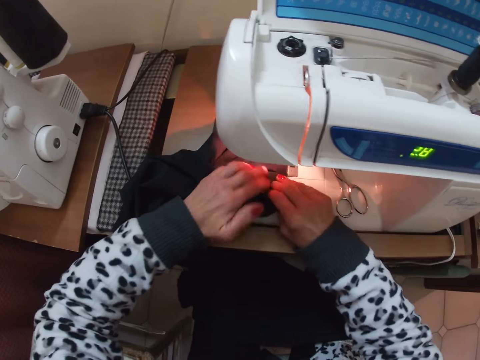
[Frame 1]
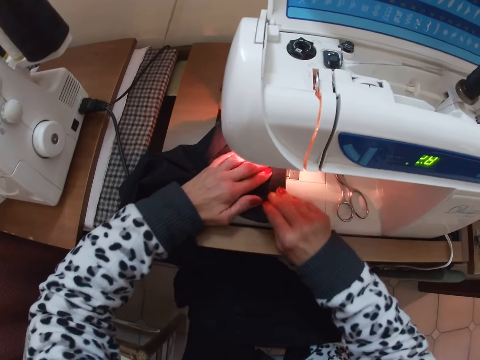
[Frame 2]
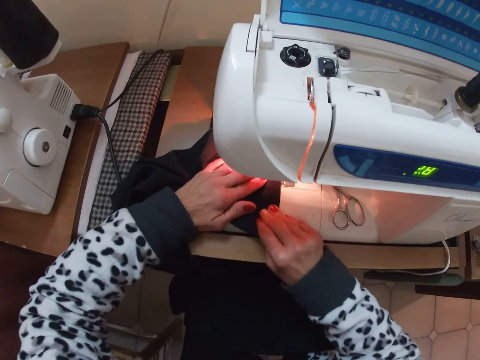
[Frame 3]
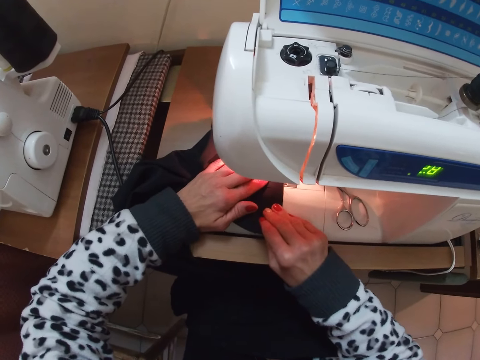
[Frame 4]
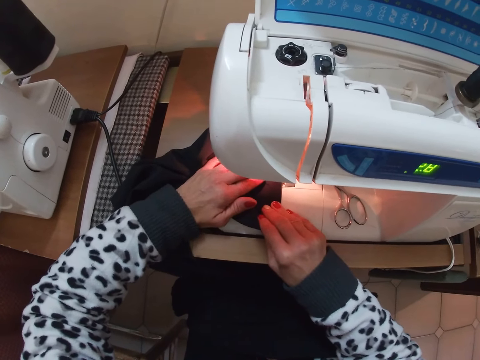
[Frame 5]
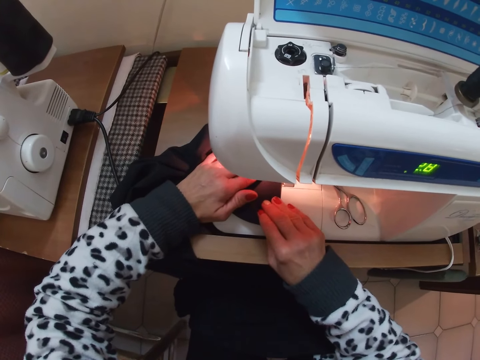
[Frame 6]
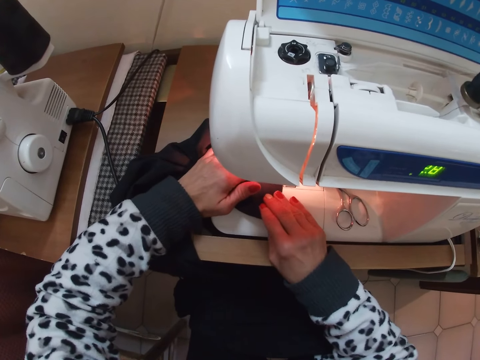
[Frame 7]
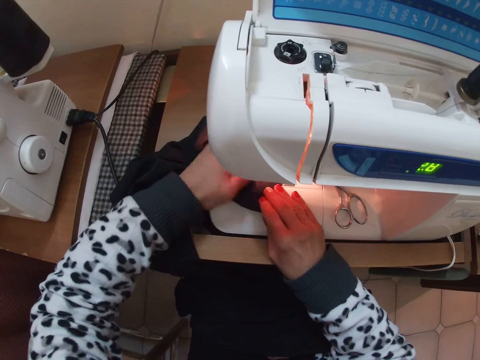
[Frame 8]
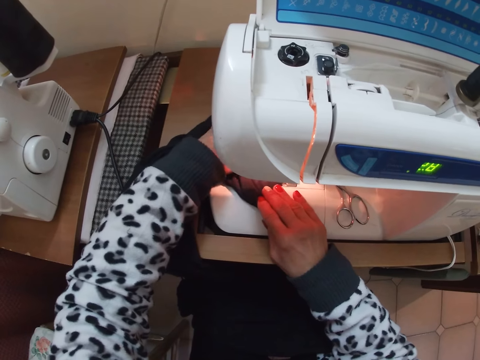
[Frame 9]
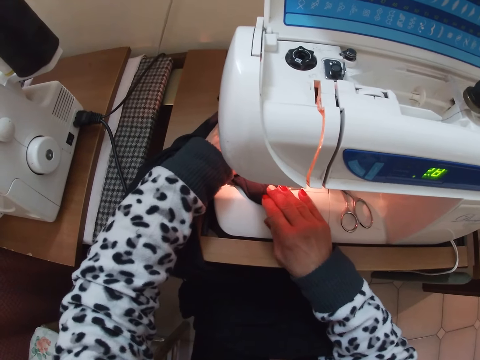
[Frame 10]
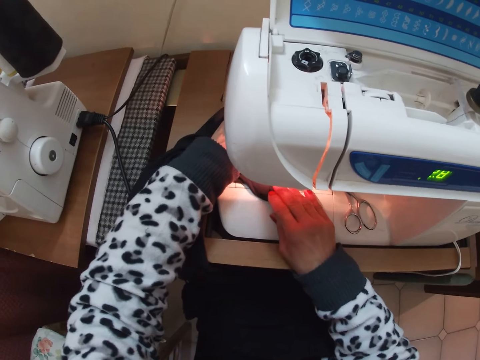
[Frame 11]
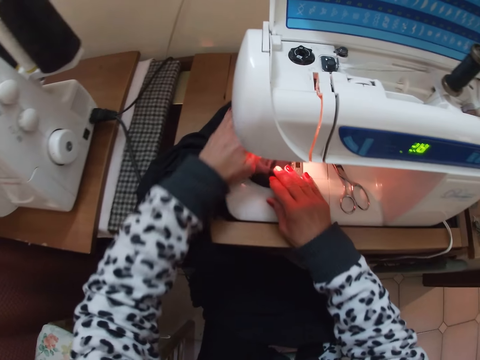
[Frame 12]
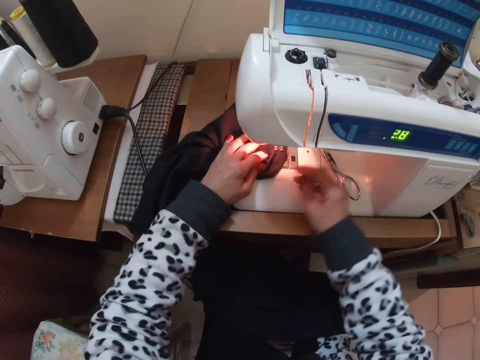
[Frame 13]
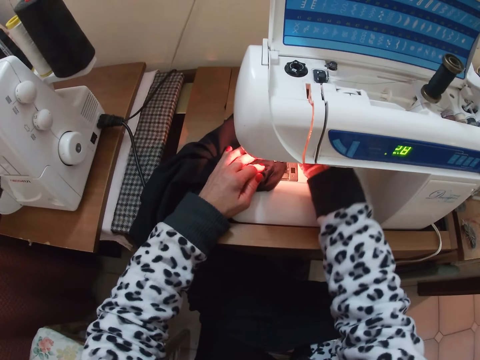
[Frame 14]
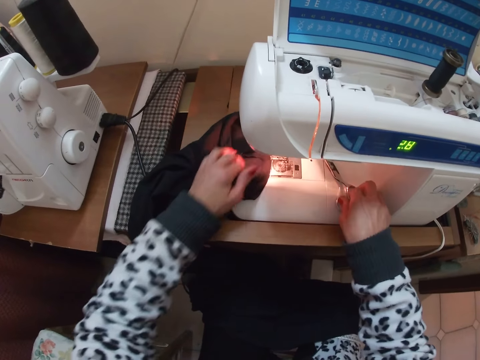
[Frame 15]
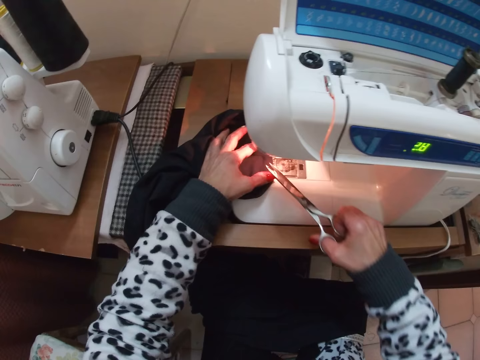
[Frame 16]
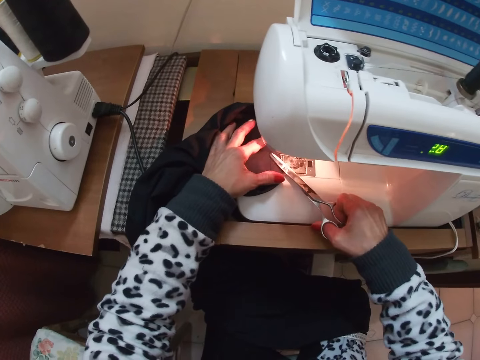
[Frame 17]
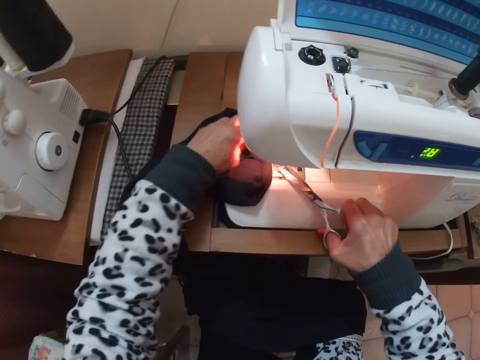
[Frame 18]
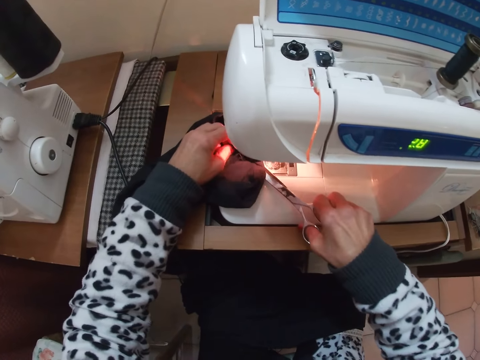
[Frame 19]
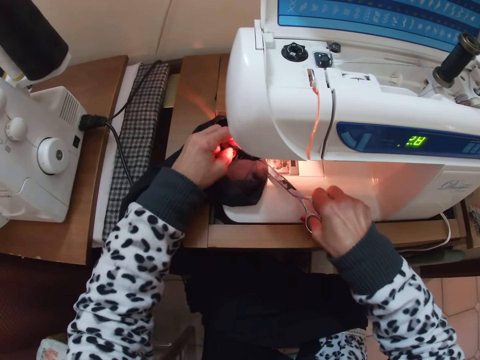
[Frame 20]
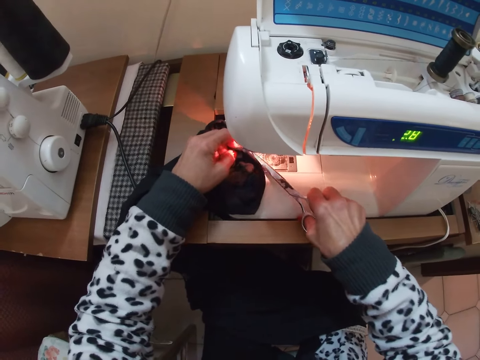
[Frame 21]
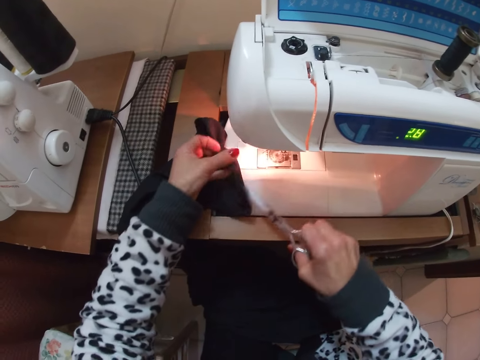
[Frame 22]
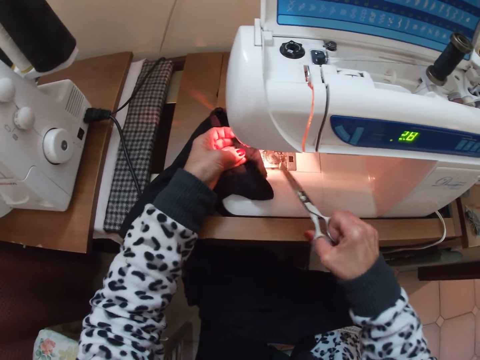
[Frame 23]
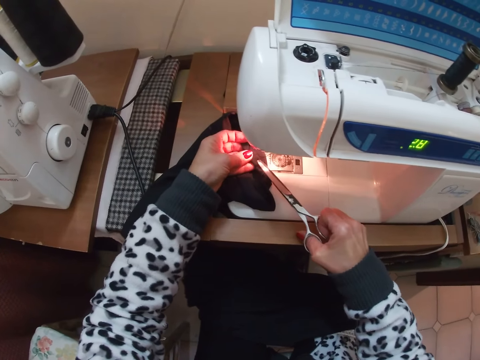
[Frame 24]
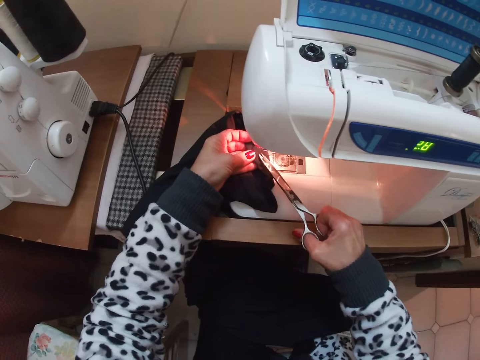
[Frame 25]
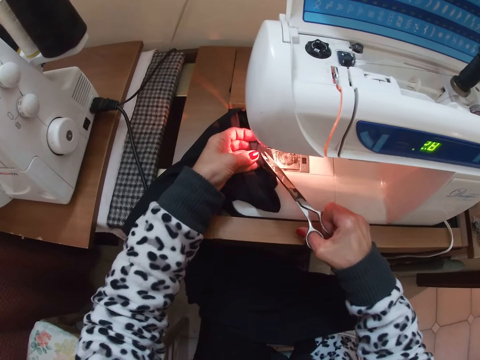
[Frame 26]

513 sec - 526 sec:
The camera wearer holds the cloth on the sewing machine with her two hands. She continues sewing the cloth with the sewing machine. She stops sewing the cloth. She adjusts the presser foot lever on the sewing machine with her right hand. She picks up the scissors on the sewing machine. She cuts the hanging threads on the cloth with the scissors.

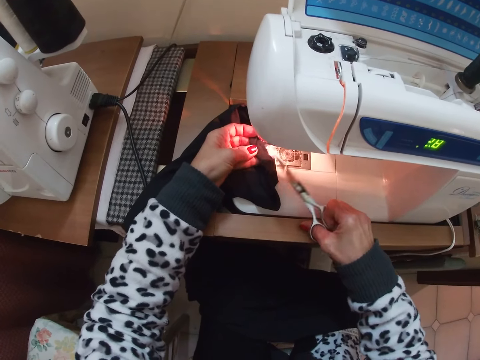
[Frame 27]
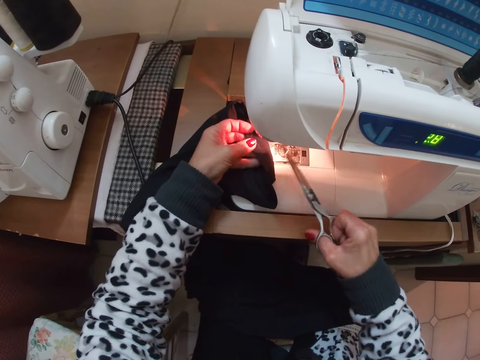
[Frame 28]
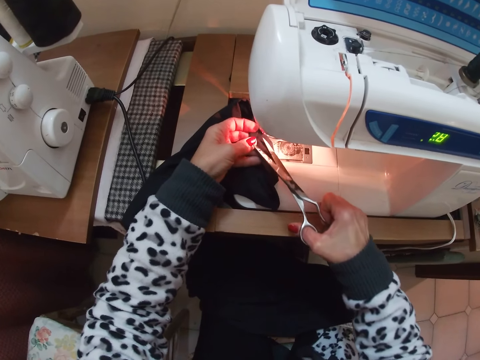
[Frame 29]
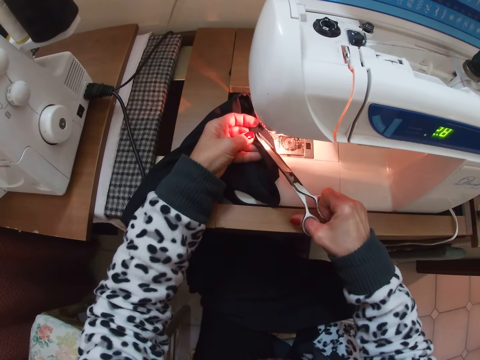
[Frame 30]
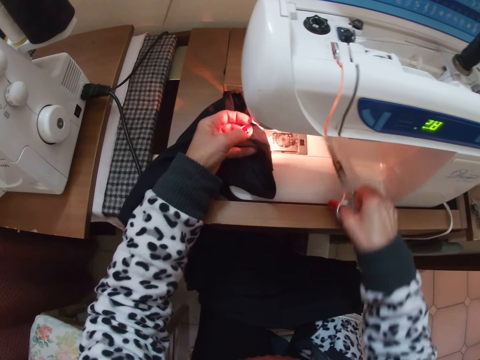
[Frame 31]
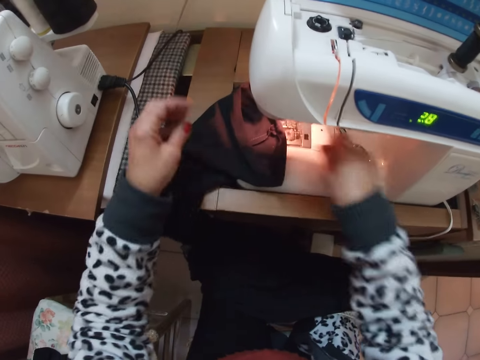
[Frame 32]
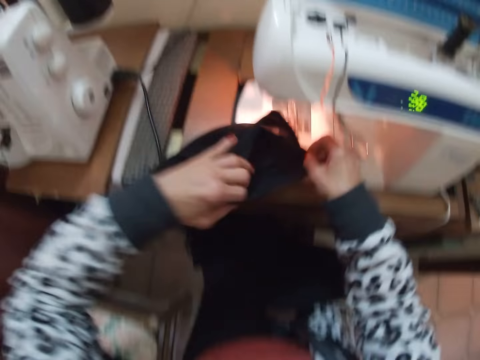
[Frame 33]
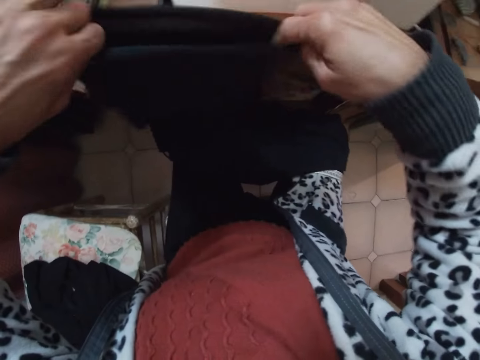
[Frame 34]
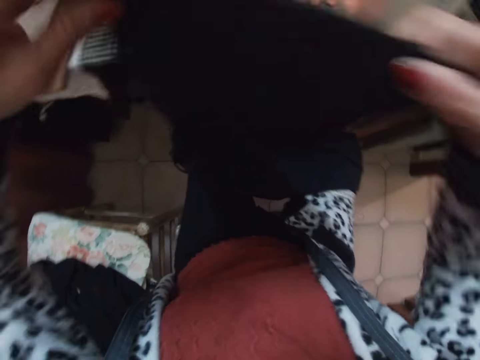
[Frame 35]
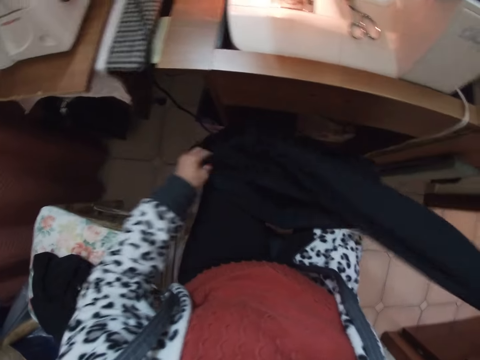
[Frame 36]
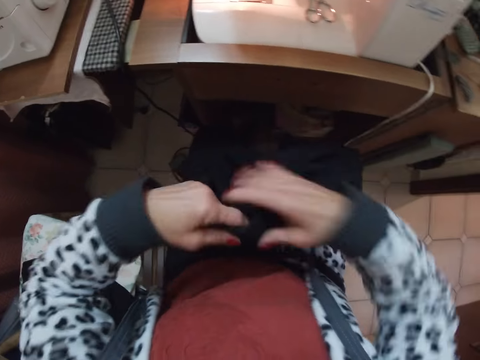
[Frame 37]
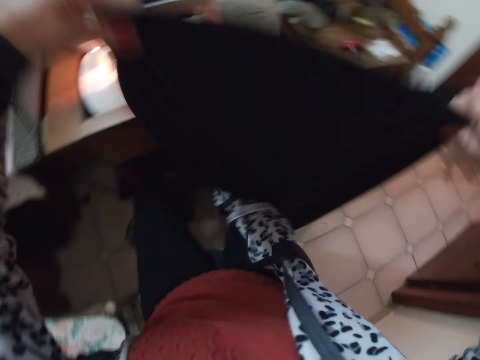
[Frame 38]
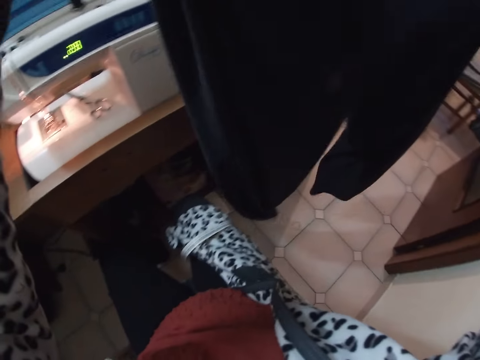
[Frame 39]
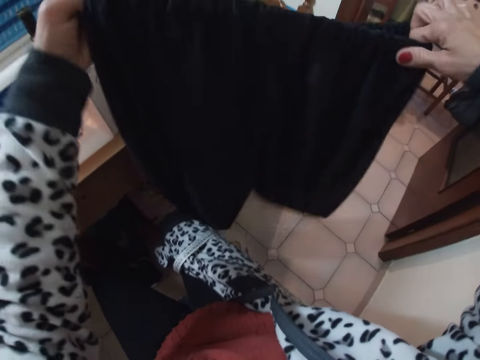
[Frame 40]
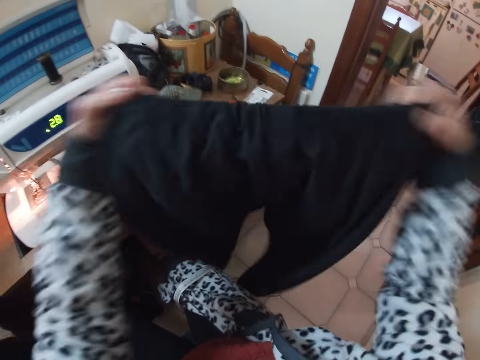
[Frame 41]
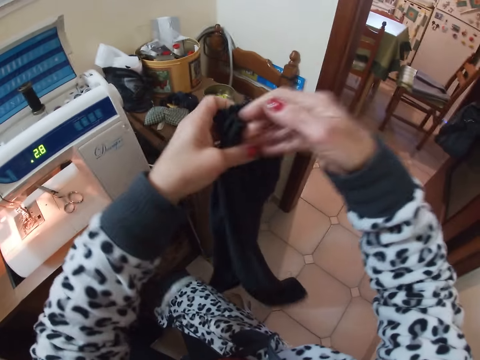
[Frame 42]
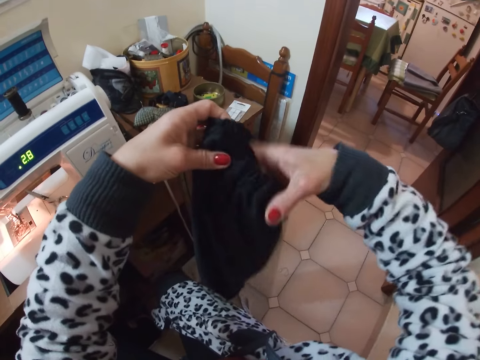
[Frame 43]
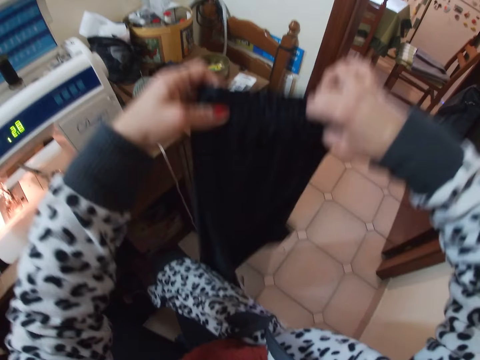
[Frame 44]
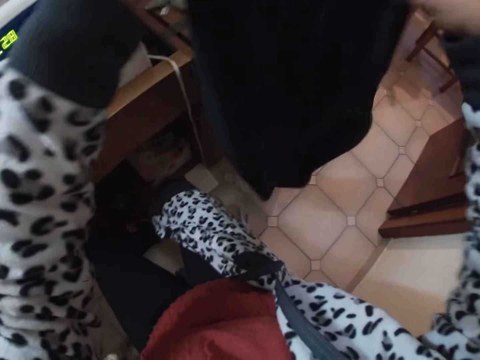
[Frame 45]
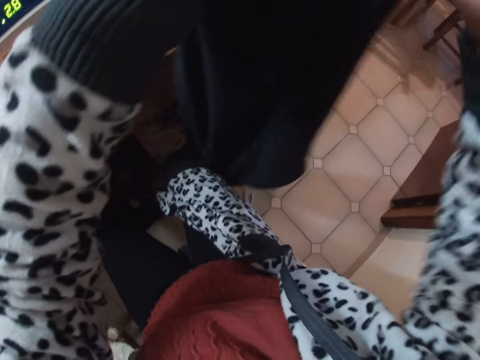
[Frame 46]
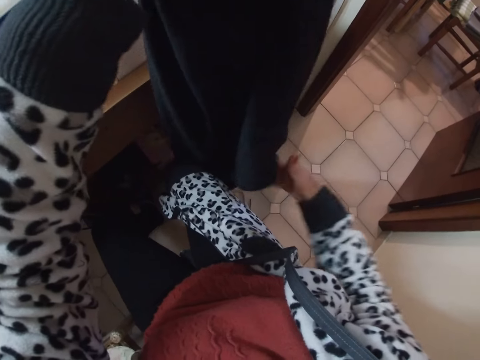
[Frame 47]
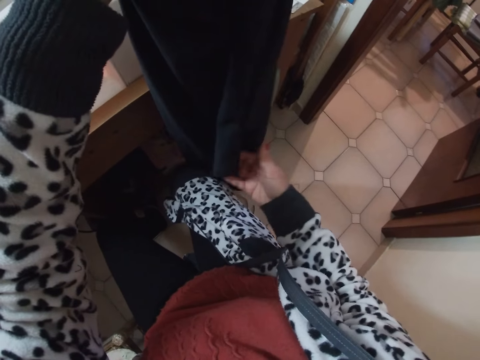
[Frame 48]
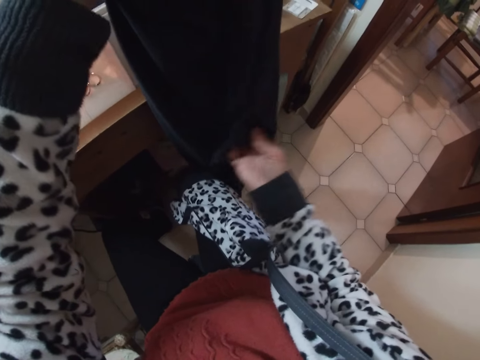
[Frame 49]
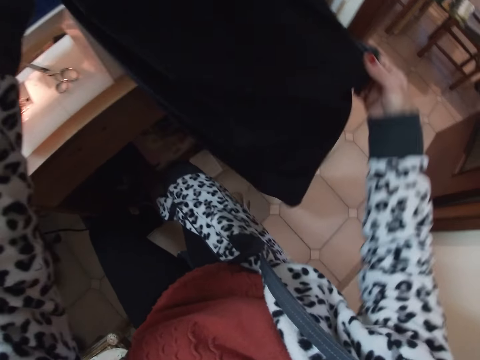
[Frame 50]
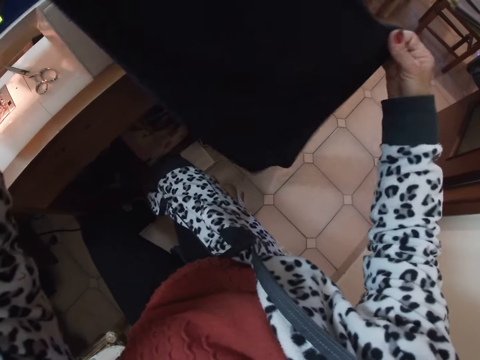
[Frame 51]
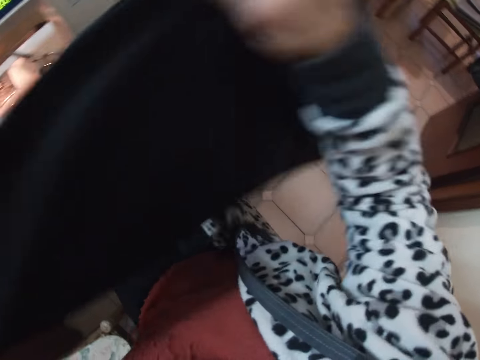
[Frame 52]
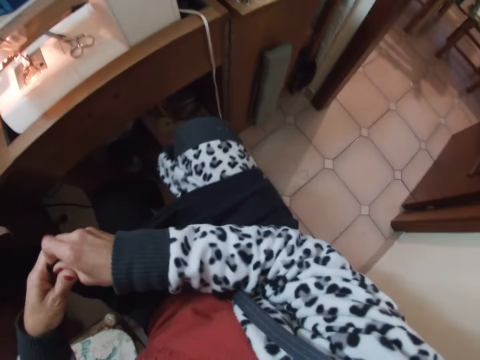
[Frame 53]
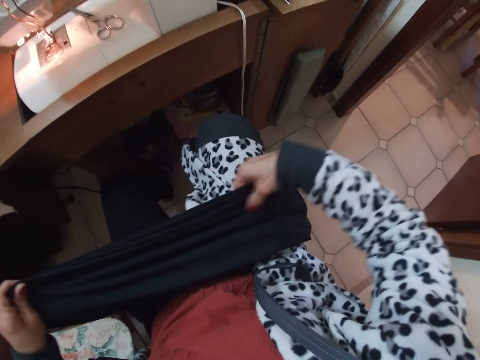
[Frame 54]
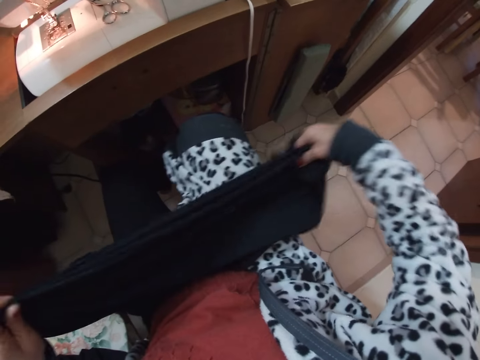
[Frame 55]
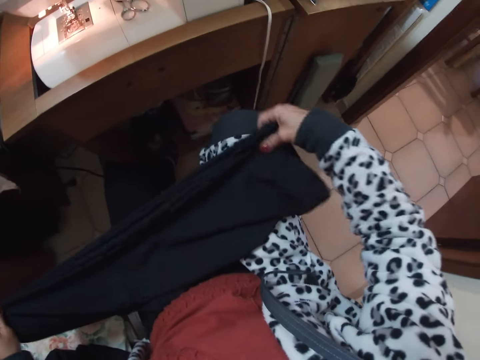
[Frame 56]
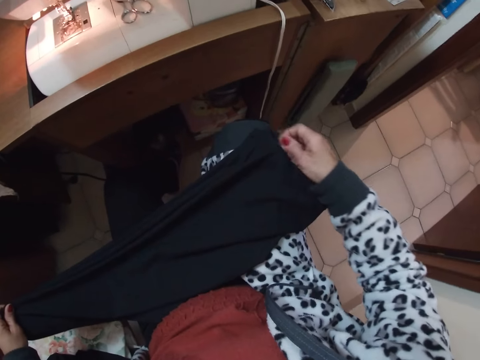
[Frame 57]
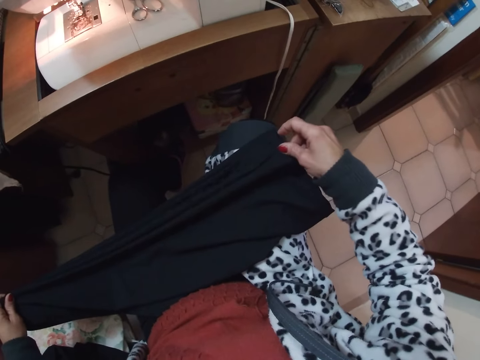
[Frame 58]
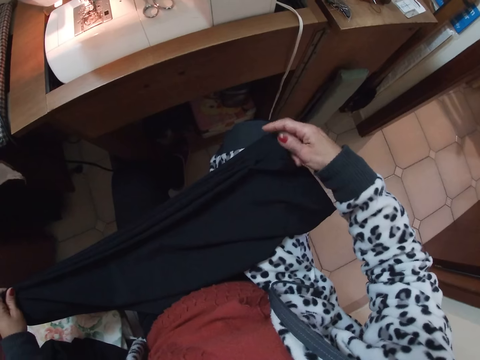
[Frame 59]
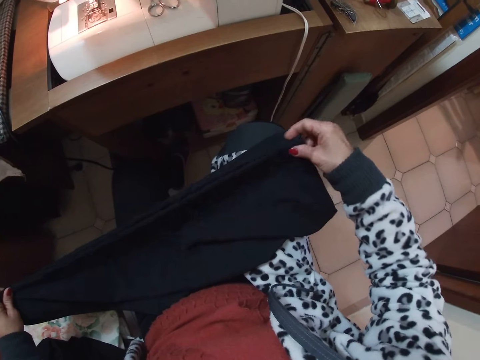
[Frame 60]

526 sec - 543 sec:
The camera wearer drops the scissors on the sewing machine. She gets the trouser and folds it. She carries the cloth from the sewing machine with her two hands. She adjusts the cloth with her two hands. She folds the edges of the cloth with her two hands. She places the cloth on her lap. She arranges the edges of the cloth with her two hands.
